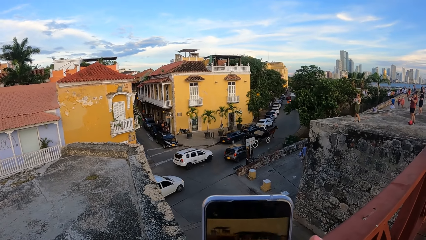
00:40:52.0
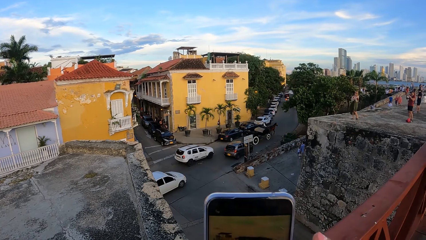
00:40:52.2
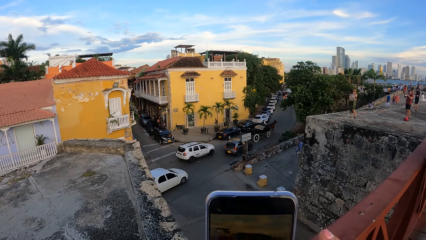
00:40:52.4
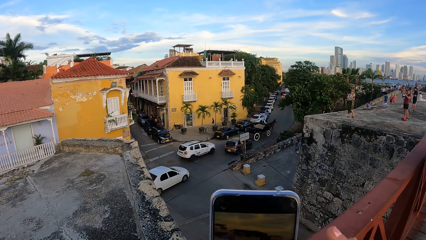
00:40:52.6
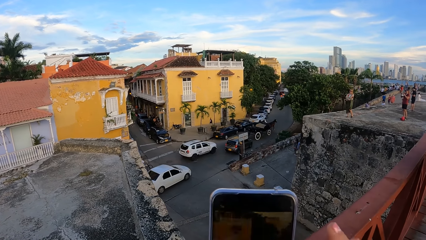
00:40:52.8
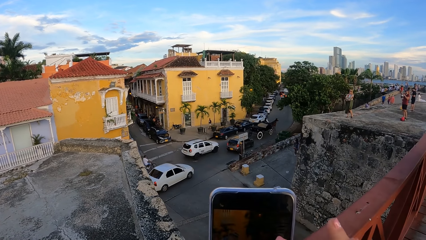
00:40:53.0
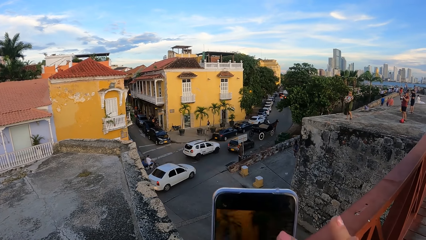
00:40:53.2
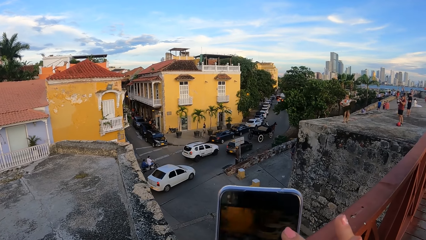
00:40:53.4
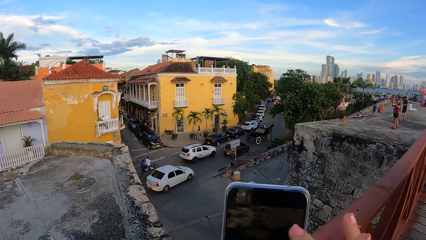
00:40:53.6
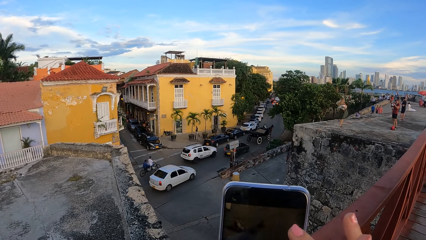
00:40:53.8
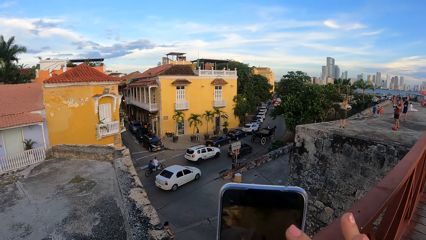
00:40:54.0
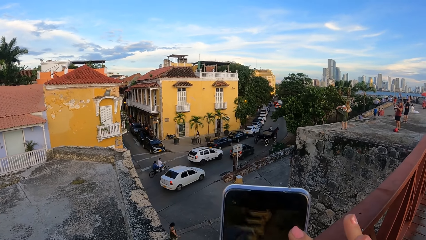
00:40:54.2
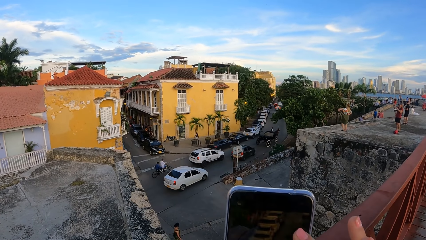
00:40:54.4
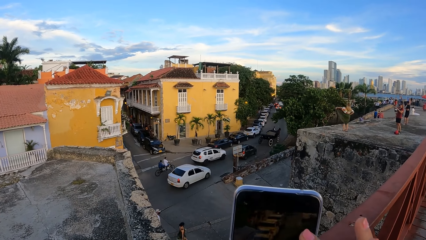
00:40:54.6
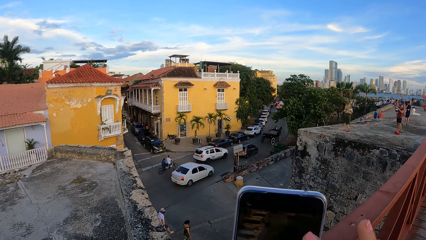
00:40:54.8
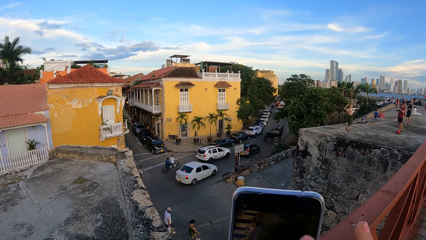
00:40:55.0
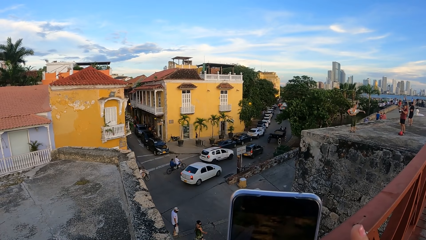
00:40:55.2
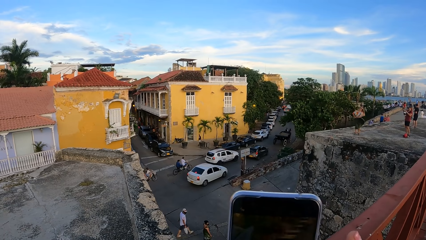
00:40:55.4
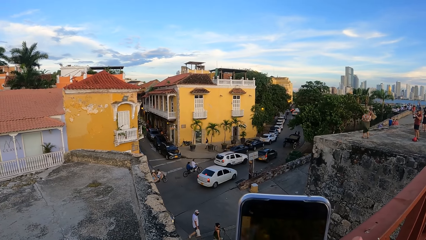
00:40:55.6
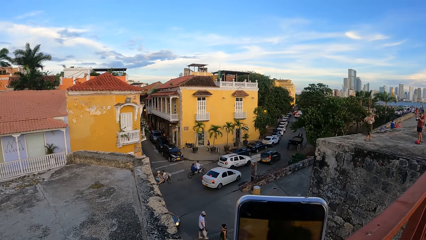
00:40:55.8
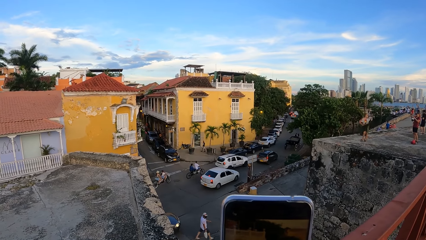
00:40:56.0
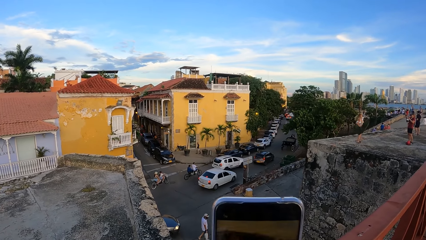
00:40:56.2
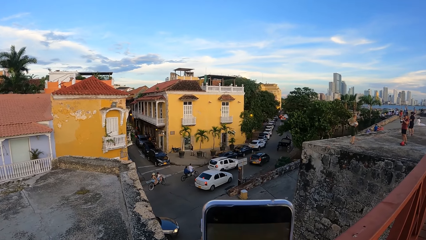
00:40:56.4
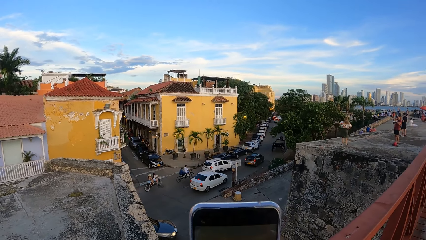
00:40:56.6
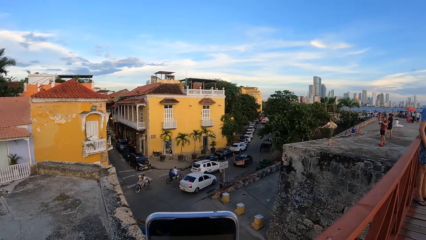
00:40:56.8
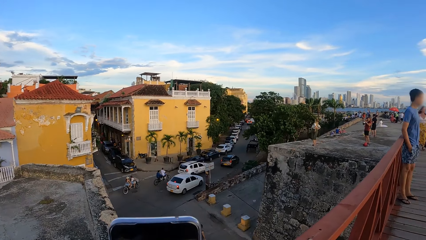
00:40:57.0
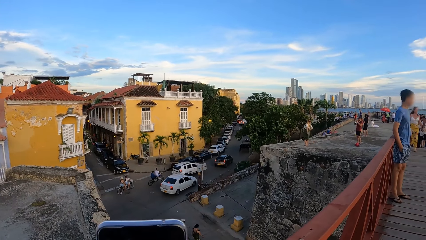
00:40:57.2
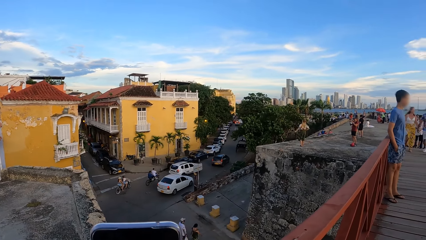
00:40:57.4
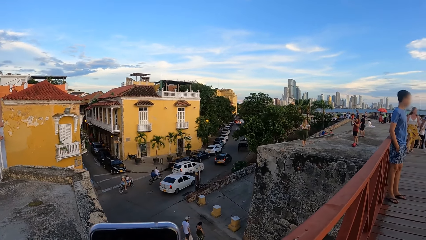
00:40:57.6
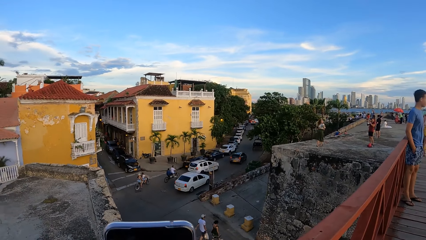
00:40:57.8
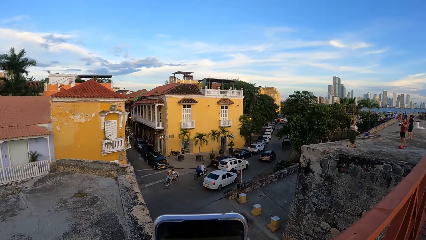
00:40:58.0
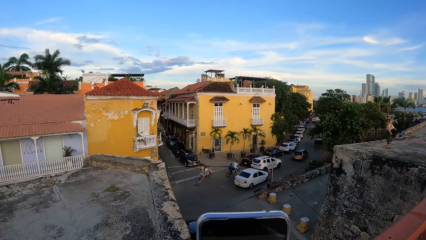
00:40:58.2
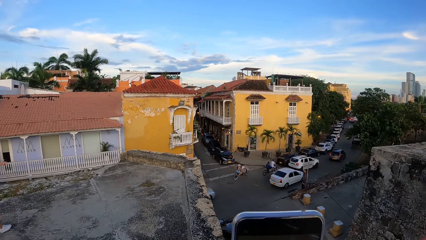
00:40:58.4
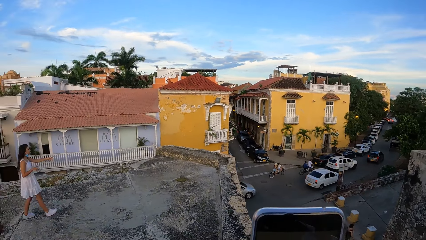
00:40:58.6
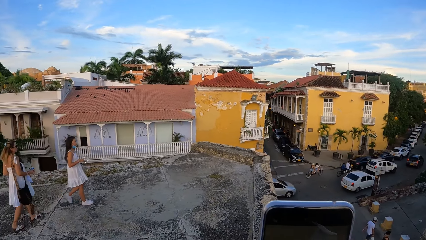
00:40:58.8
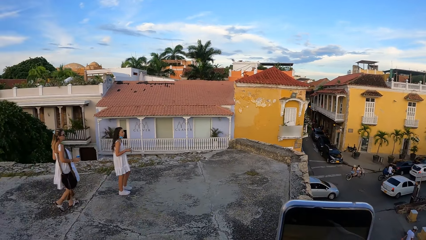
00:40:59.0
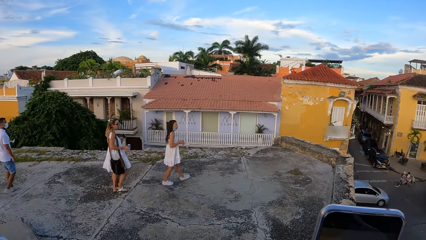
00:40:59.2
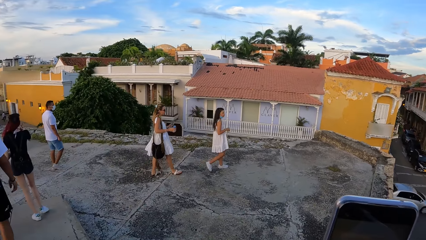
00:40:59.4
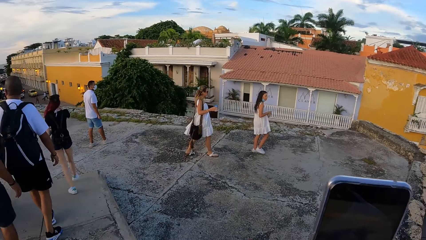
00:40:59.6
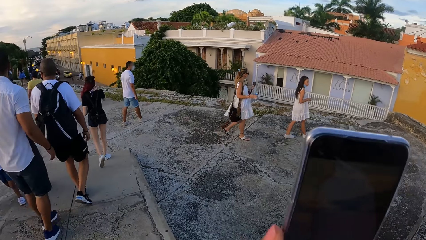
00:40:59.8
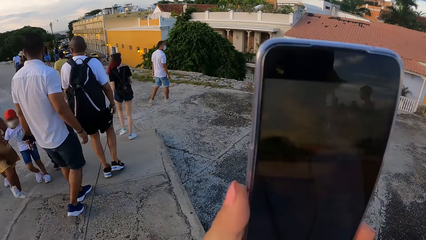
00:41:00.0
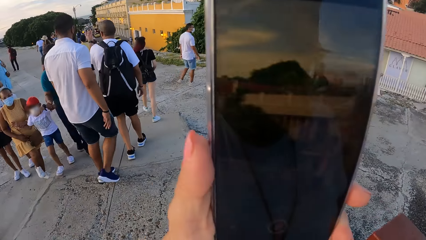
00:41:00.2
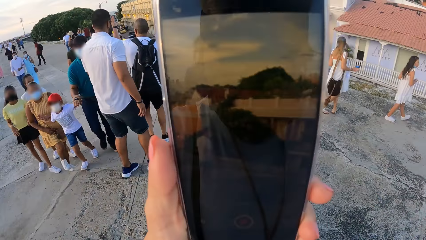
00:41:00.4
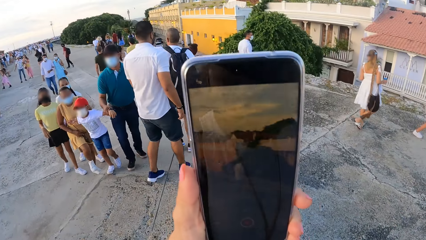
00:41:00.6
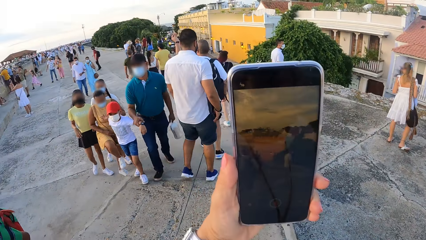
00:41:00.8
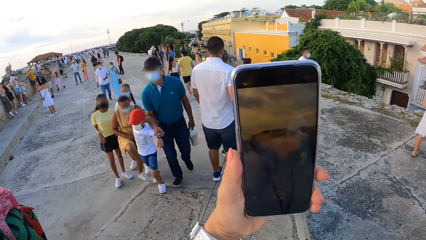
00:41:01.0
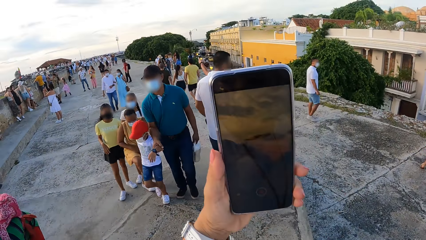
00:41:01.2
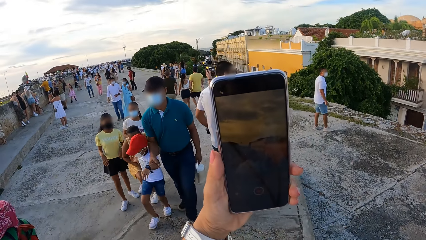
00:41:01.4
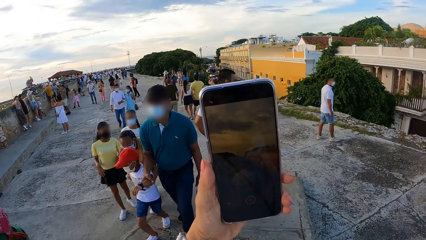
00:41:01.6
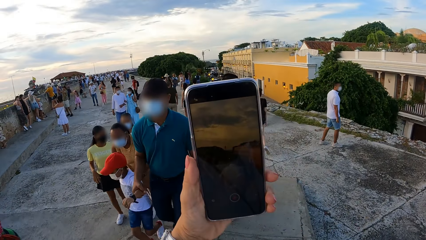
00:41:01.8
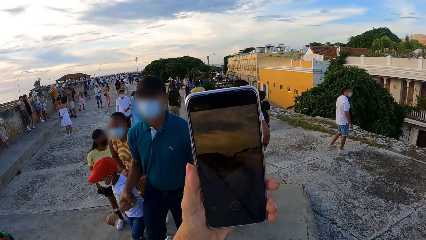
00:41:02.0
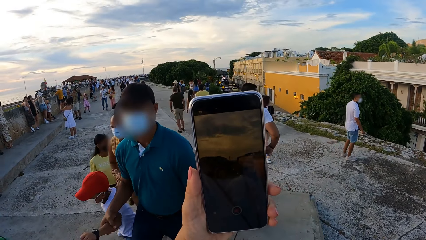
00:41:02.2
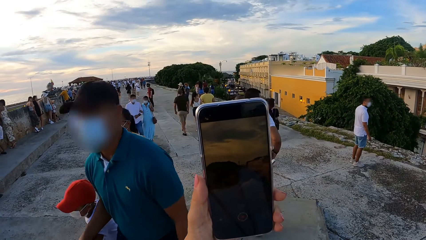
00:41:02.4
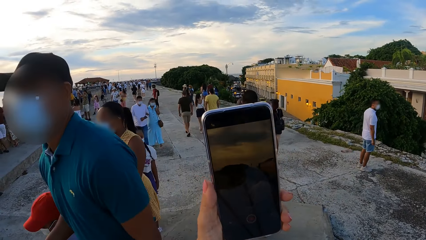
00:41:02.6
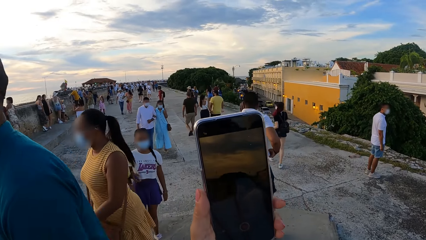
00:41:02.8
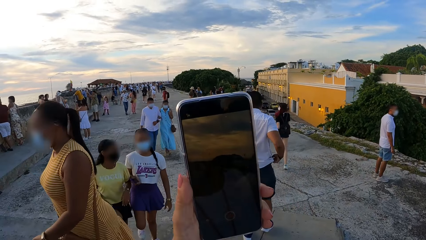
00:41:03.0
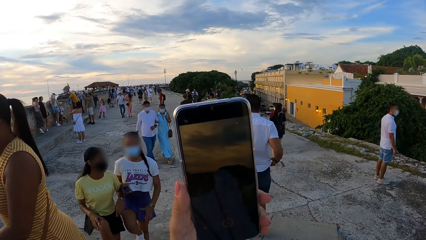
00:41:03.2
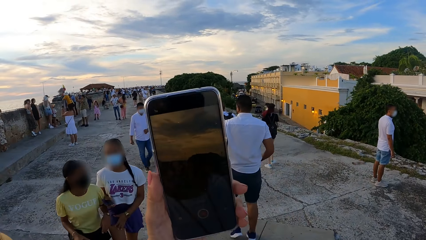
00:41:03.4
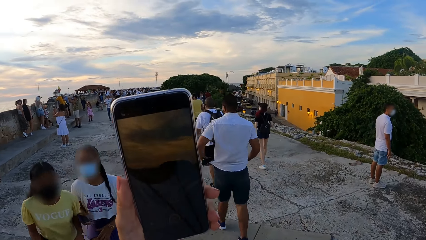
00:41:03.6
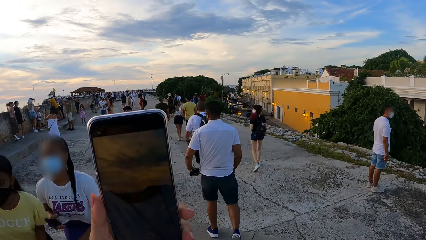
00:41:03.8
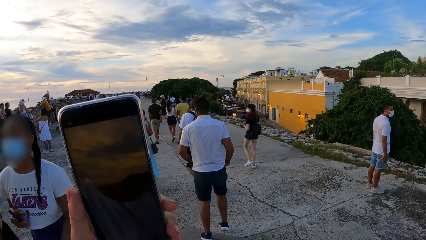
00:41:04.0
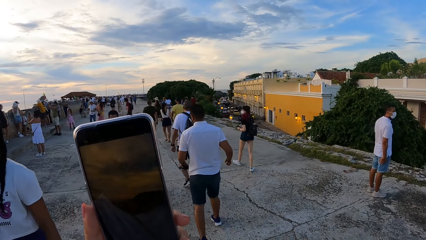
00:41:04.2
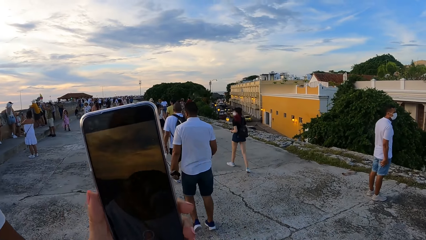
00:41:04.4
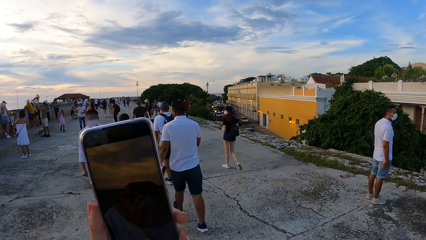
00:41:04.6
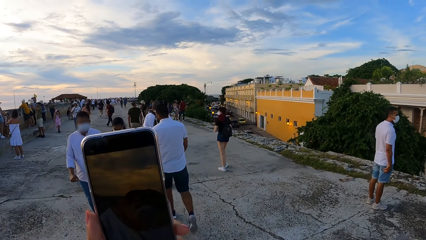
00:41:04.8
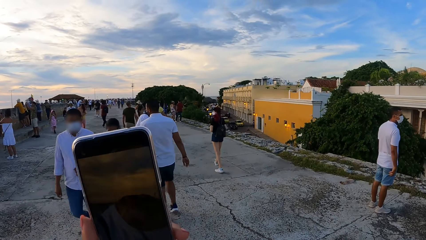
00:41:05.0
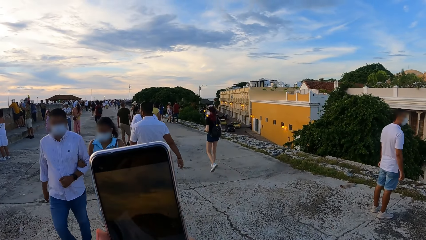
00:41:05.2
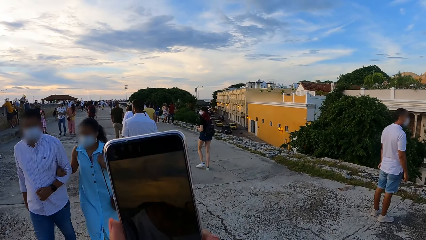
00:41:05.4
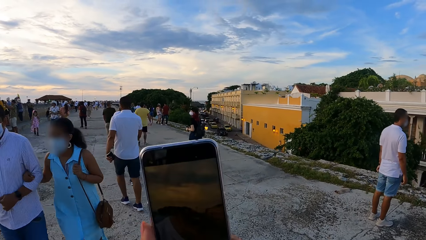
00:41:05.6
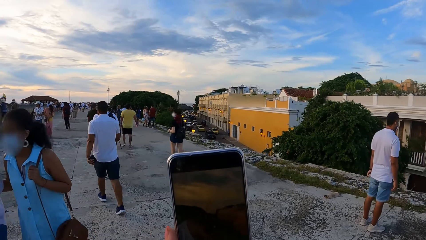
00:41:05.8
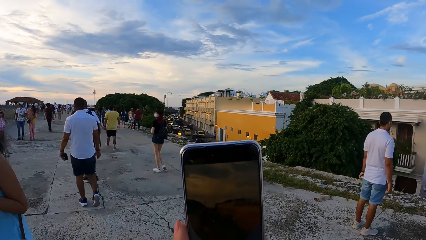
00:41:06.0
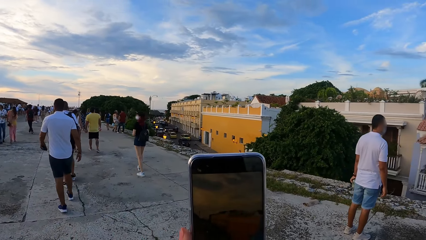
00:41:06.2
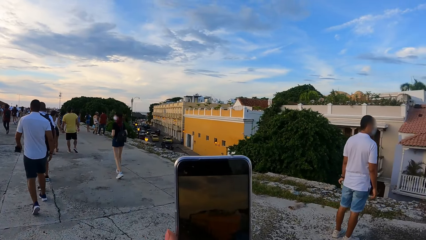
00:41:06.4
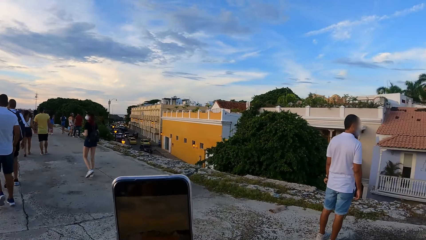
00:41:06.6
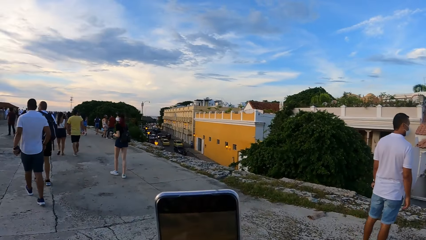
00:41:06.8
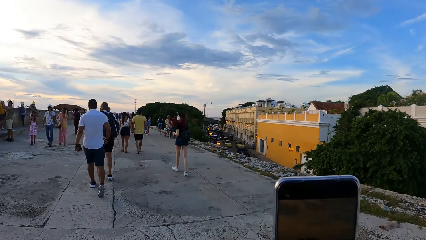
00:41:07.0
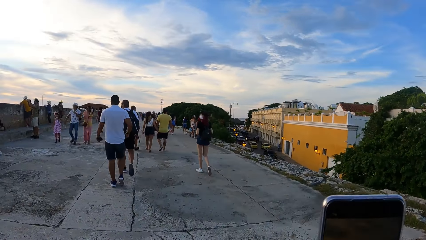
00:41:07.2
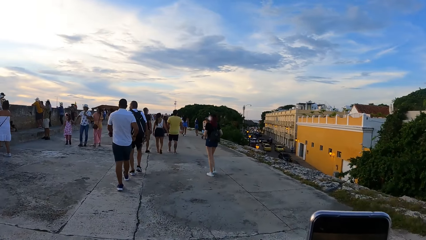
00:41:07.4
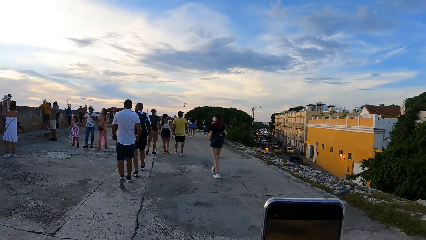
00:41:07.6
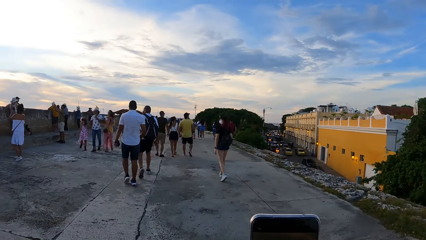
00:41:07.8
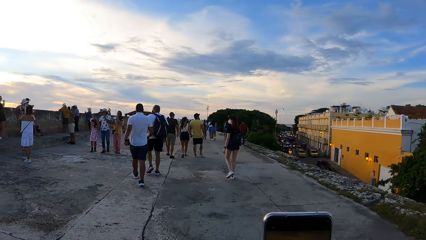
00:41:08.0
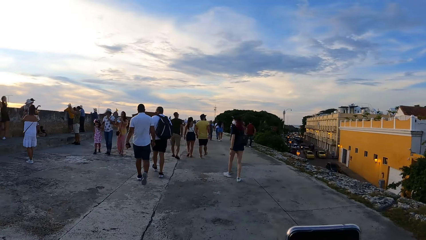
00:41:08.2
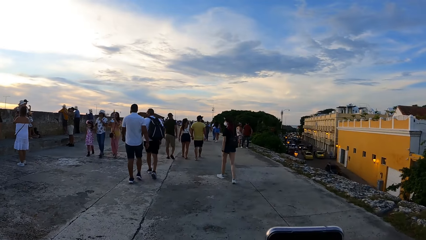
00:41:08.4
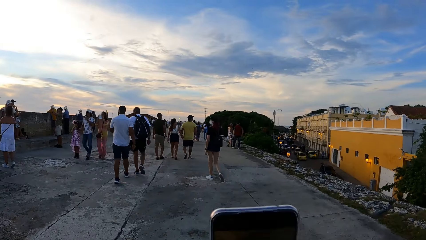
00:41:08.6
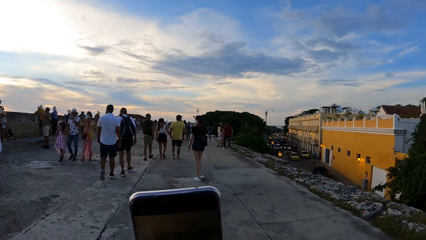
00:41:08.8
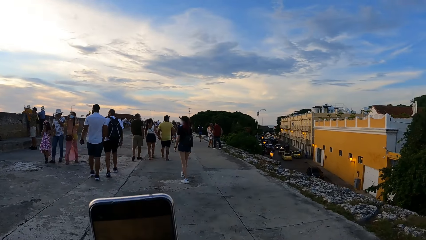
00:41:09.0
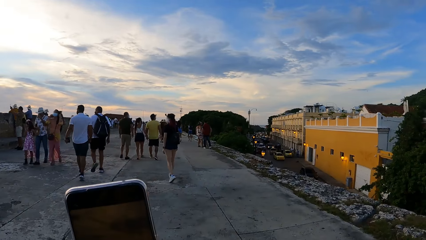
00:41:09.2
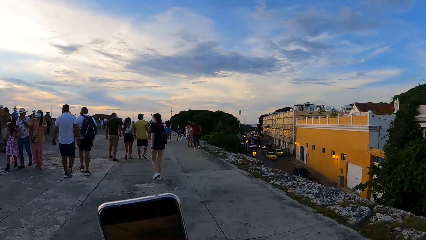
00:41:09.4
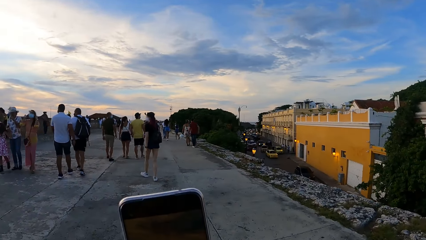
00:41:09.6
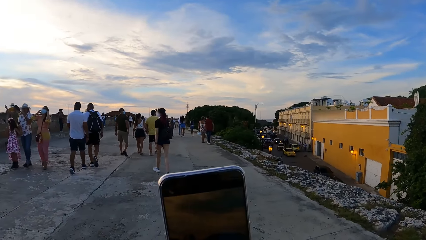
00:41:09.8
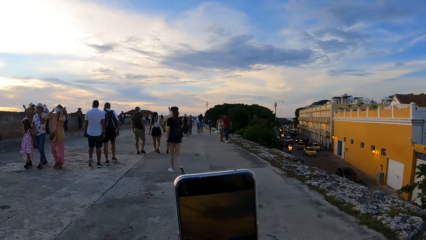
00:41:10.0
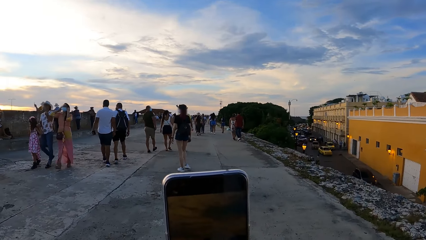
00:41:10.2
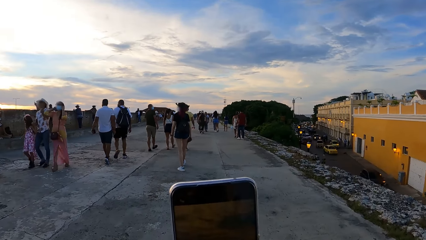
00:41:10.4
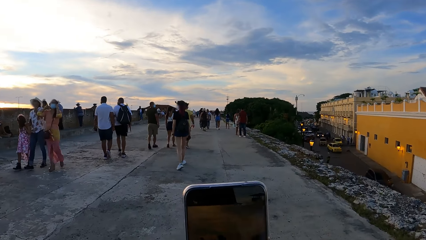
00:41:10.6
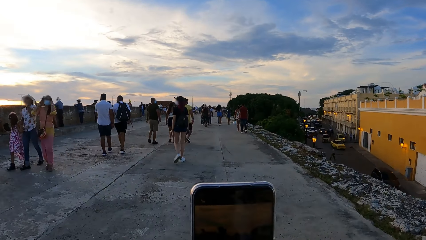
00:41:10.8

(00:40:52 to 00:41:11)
The camera wearer takes a photo of vehicles. They operate a mobile phone. They look around a bridge. They take a photo or video with the mobile phone. They walk around the bridge. They walk on the bridge.
